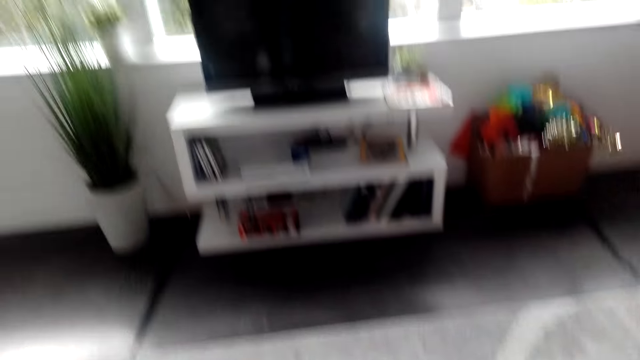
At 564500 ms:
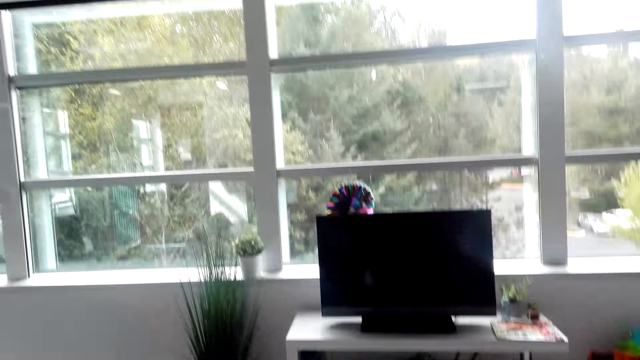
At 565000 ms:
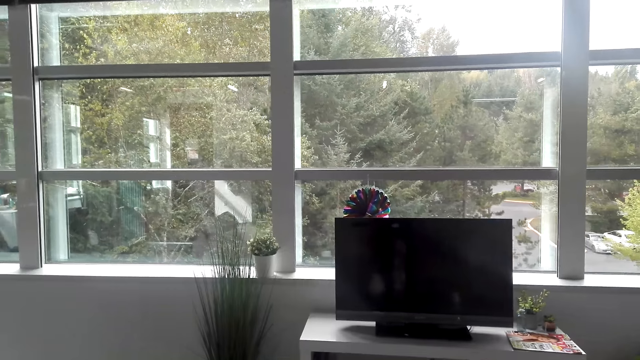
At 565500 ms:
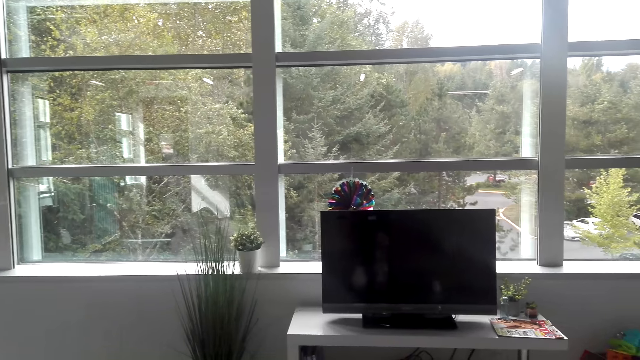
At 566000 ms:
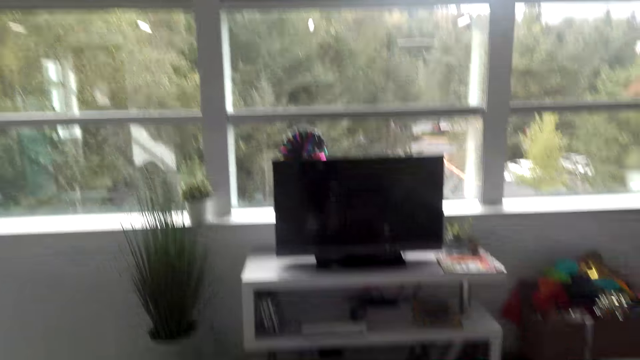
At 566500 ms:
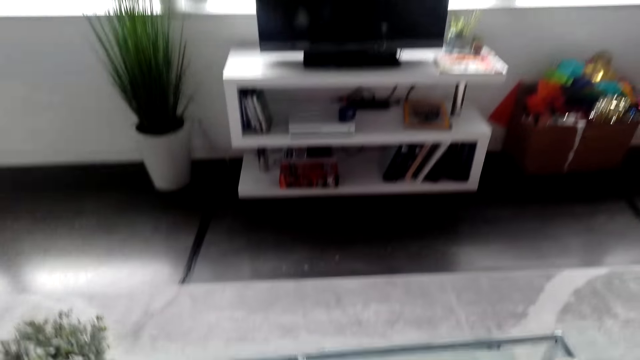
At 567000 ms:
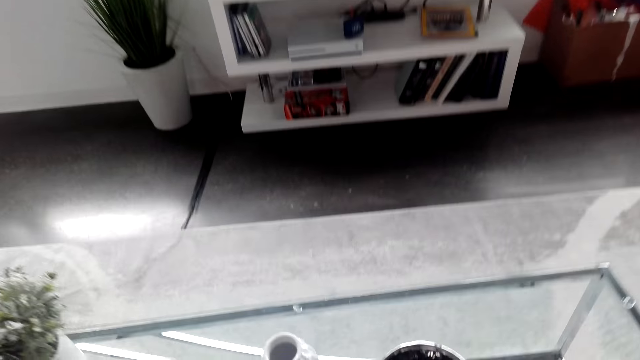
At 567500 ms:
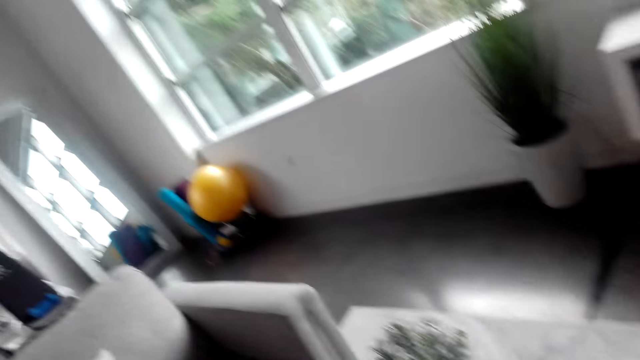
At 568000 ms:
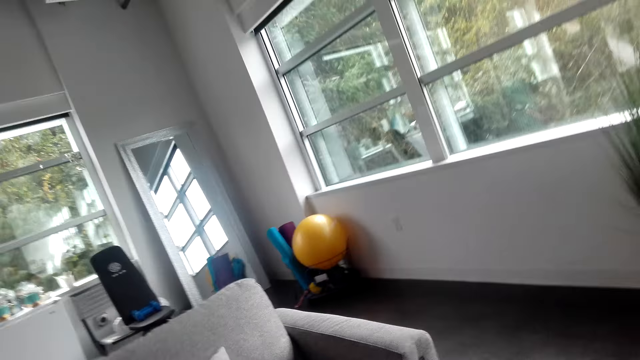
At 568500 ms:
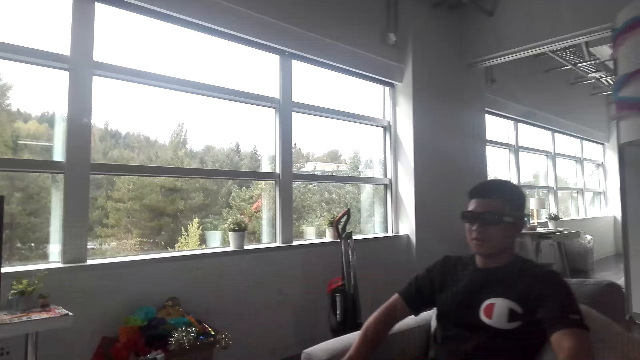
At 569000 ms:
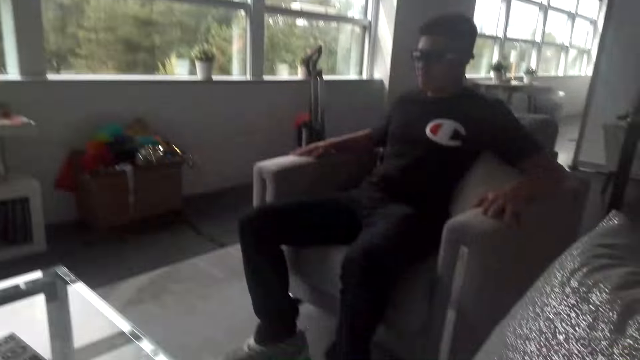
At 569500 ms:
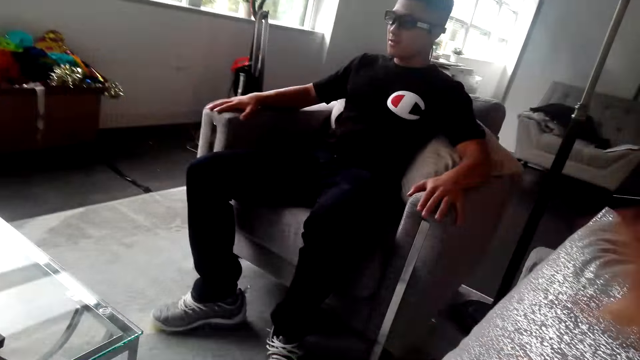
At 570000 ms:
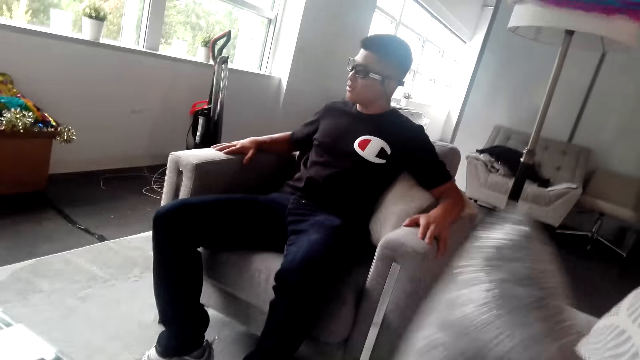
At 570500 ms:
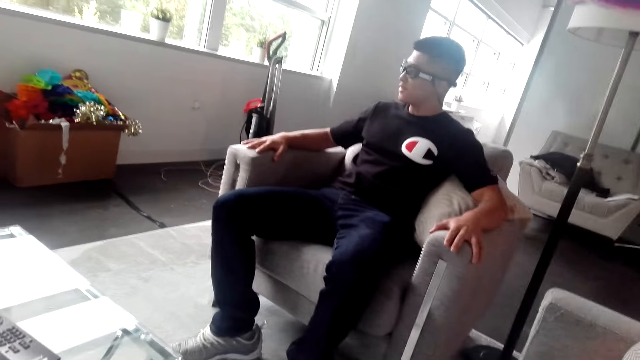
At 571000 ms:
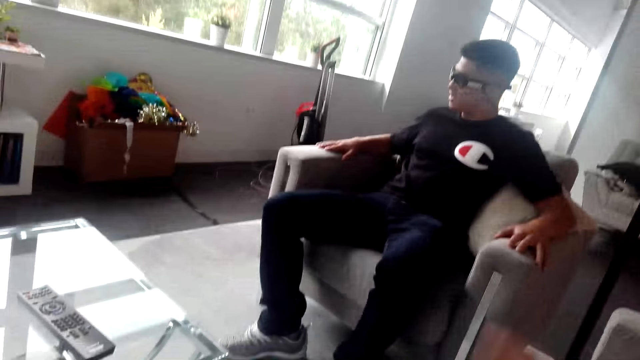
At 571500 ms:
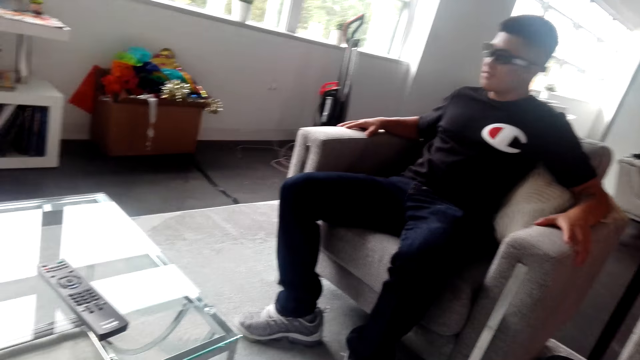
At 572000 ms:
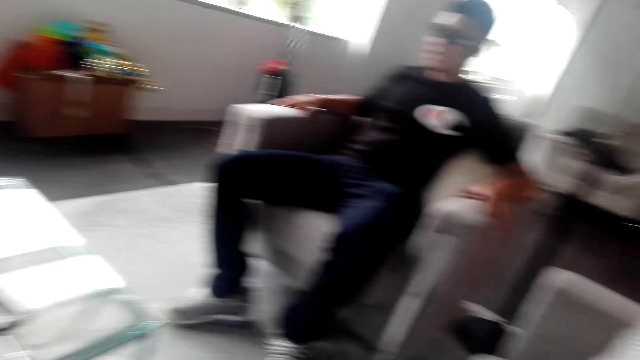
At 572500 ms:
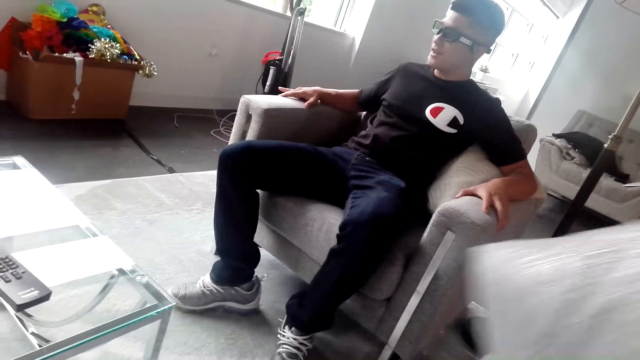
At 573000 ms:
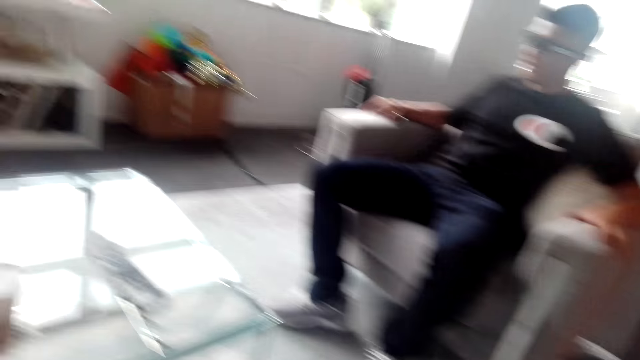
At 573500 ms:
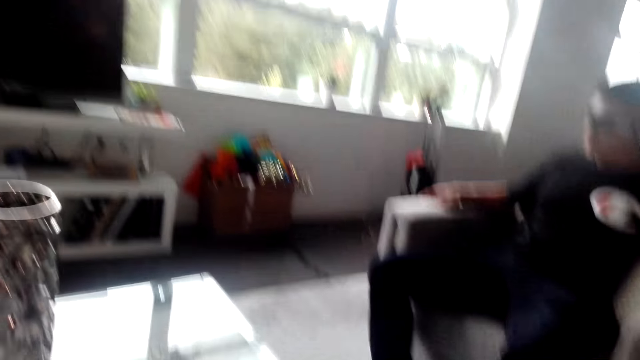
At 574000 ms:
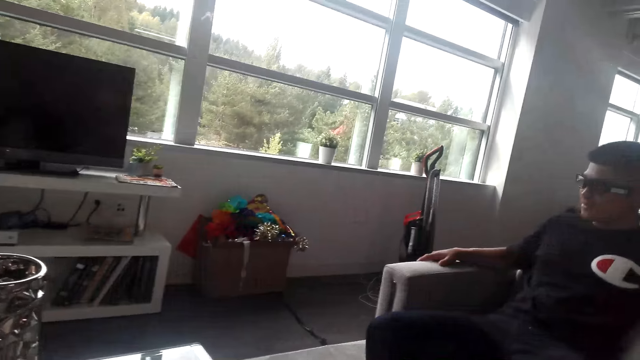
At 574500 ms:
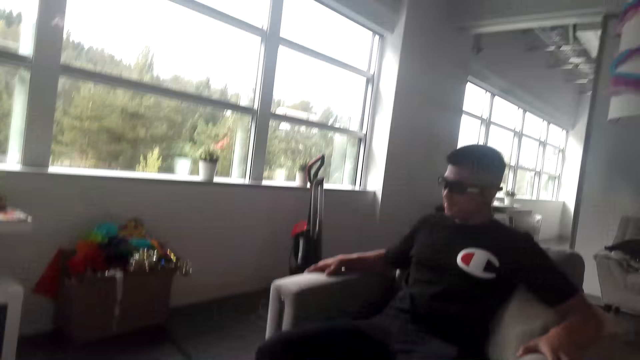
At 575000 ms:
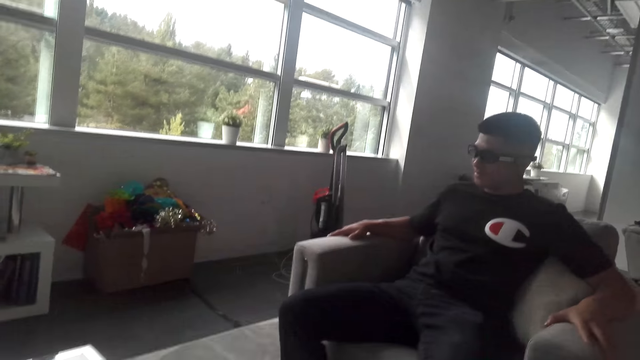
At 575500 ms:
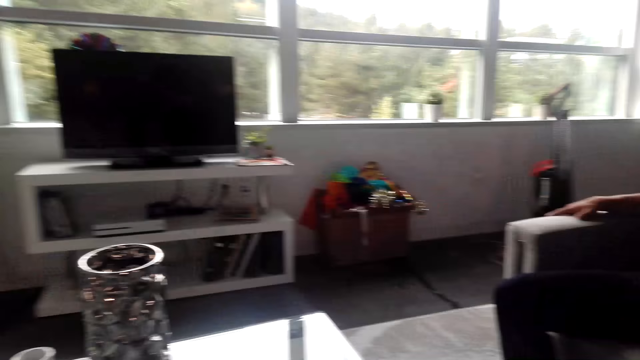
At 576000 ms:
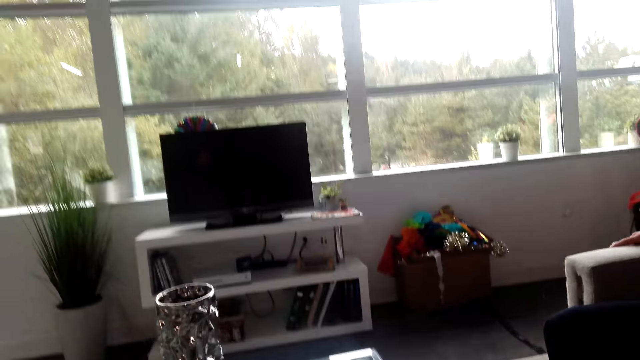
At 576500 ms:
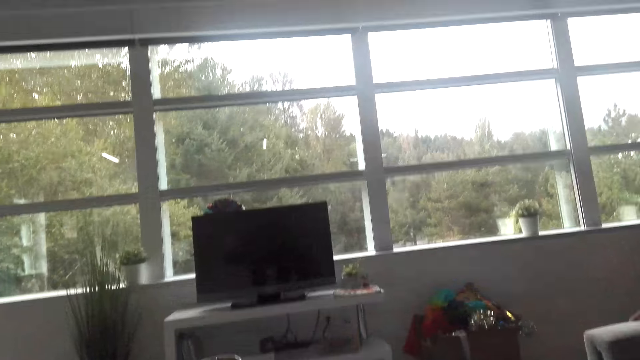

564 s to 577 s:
The camera wearer moves something on the table. They look around in the house. A man moves the hand on the chair and rubs the seat arms using both hands. The camera wearer takes the pillow. They adjust the throw pillow. They slap the pillow. They move the pillow aside.

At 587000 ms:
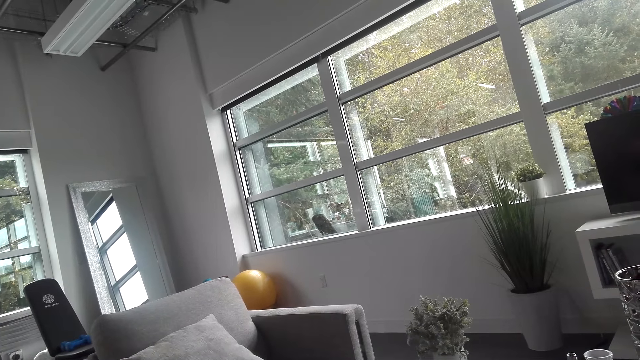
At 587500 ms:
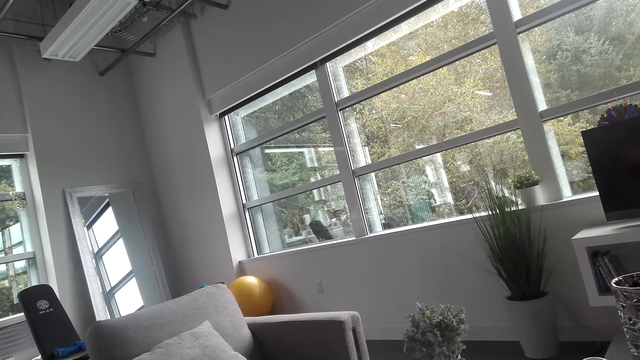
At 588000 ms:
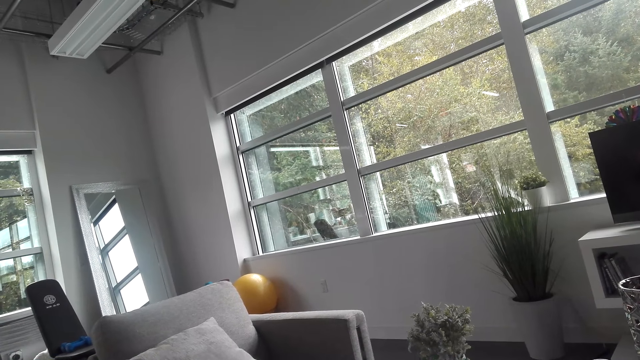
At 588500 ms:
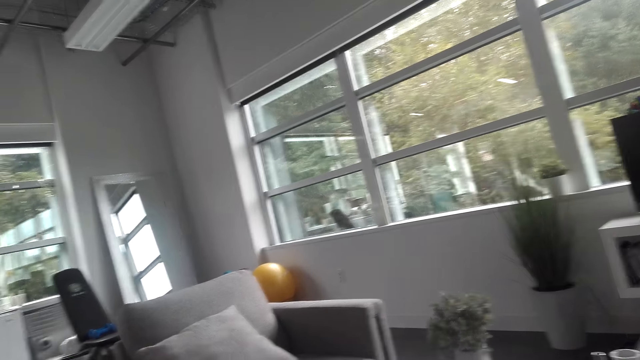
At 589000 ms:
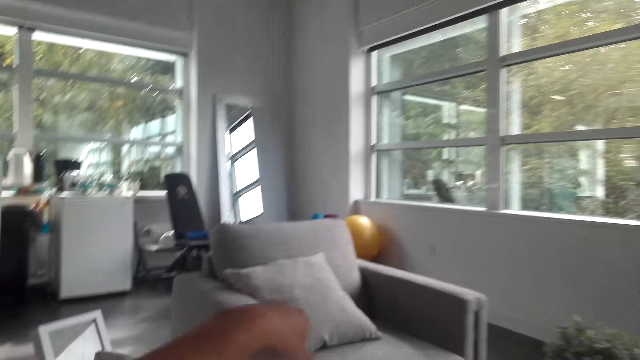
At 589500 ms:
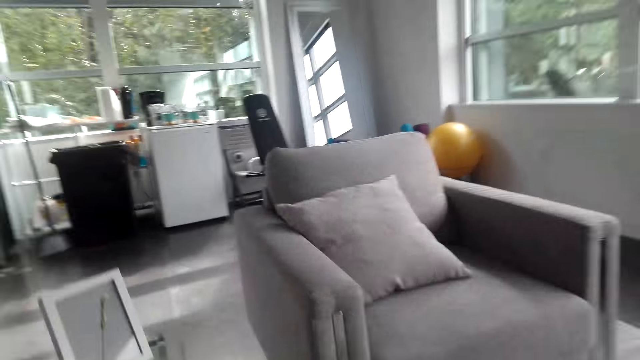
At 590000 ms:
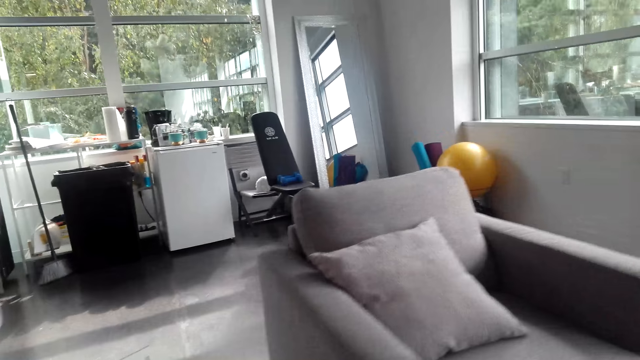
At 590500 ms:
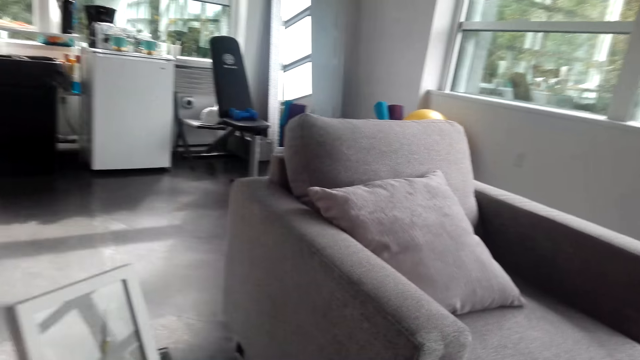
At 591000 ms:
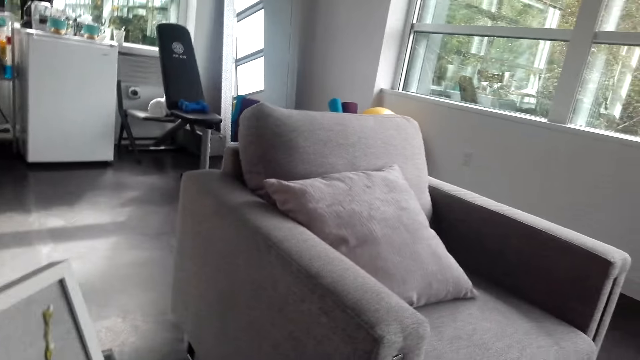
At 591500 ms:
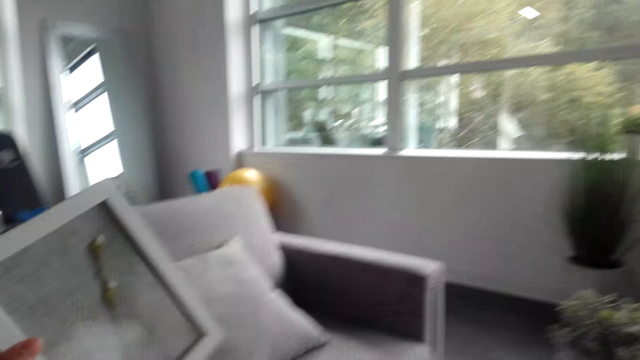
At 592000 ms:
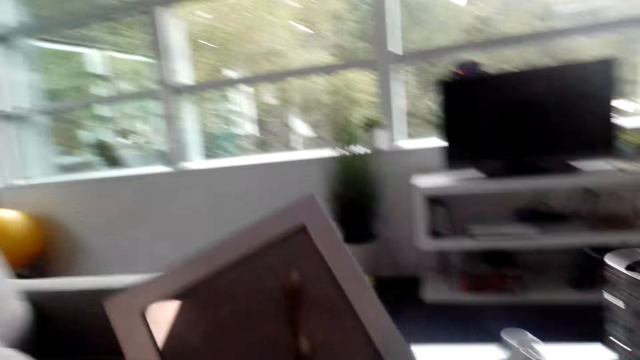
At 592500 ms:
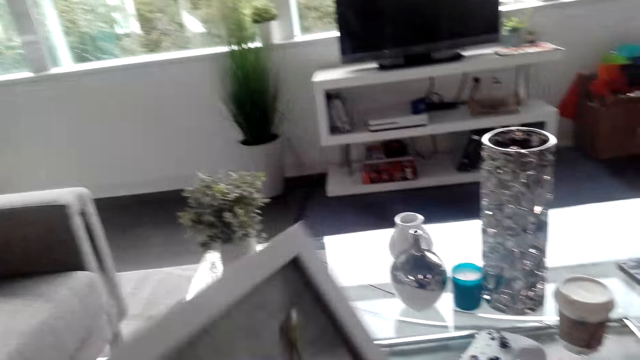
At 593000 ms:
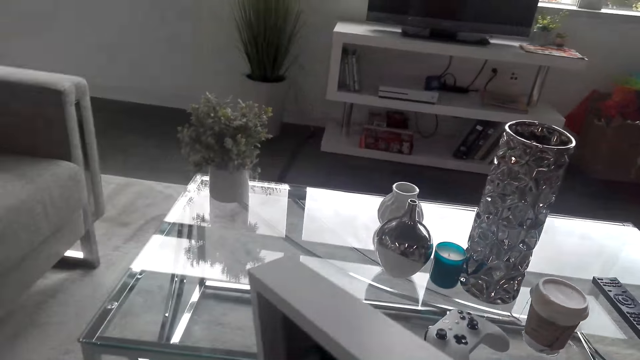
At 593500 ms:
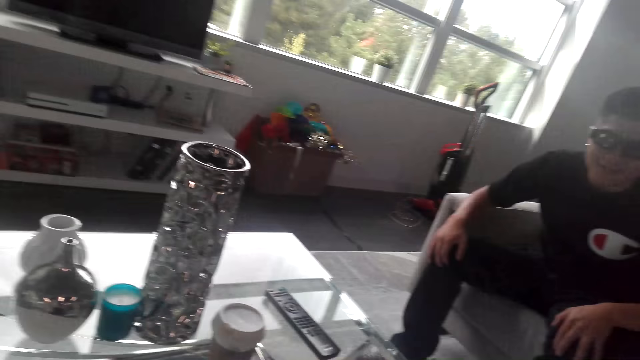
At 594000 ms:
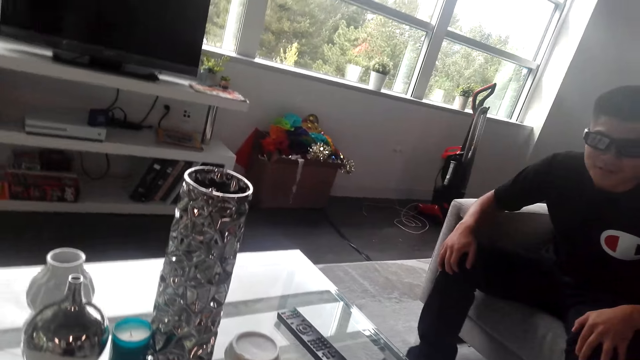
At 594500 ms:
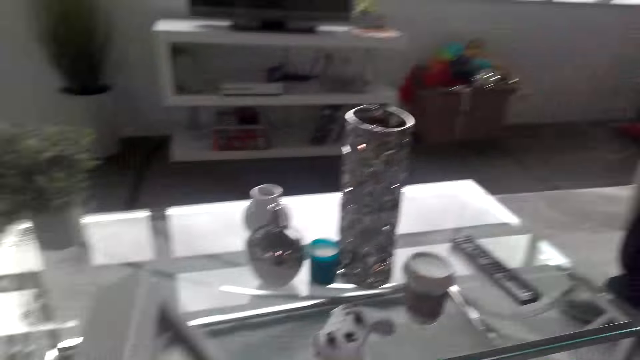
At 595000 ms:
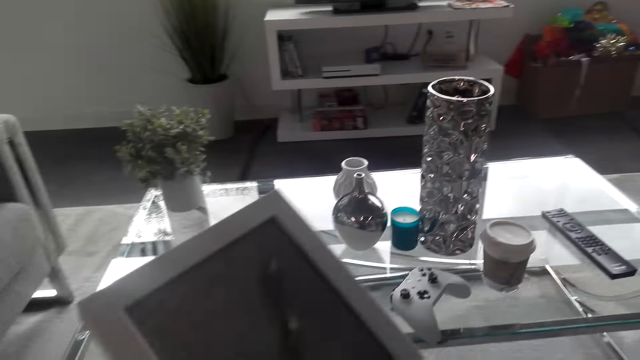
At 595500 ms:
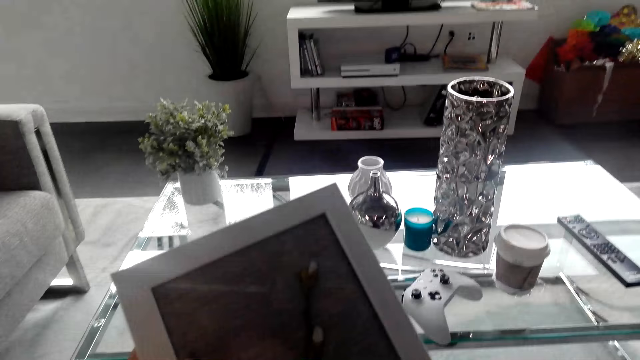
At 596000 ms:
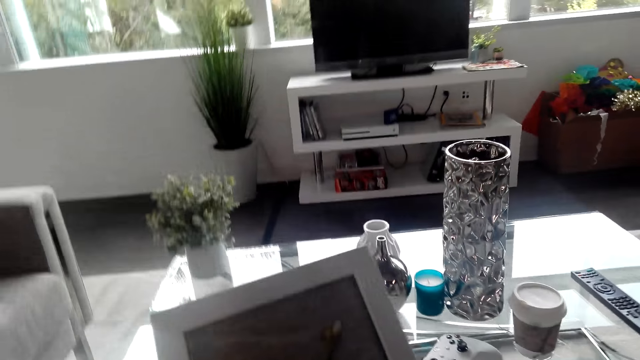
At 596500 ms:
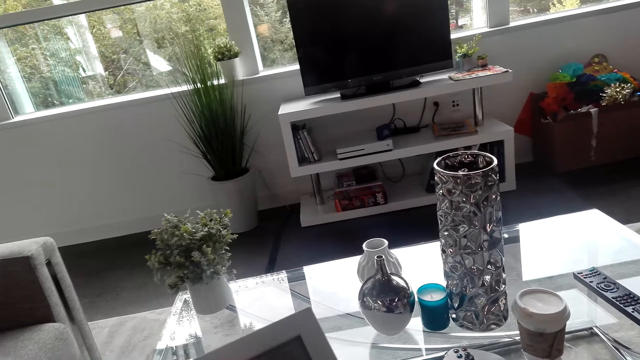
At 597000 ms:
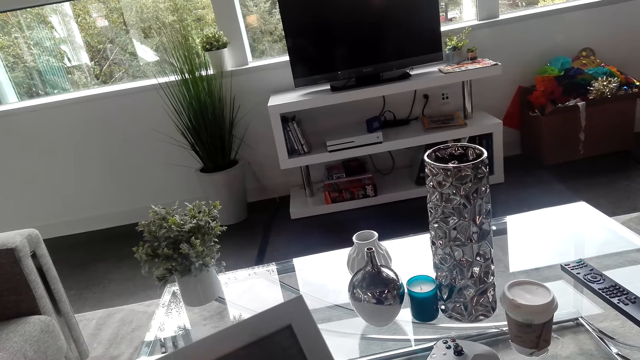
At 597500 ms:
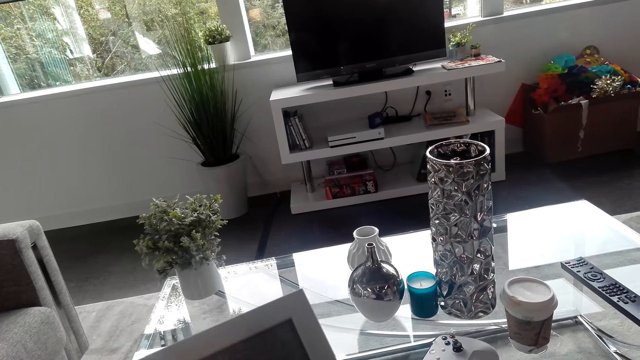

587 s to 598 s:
The camera wearer looks around in the house. They move the hand. They pick up a framed picture on a table. They hold the frame. They adjust the framed picture. They move the frame to the table. They turn the frame on the hand. They view the framed picture.
